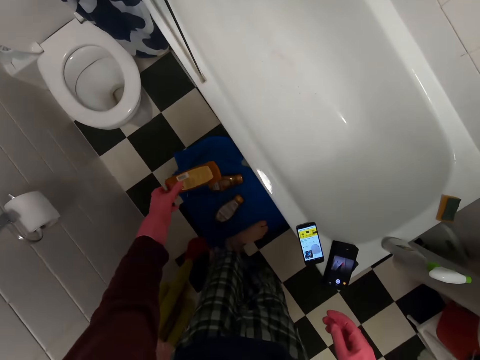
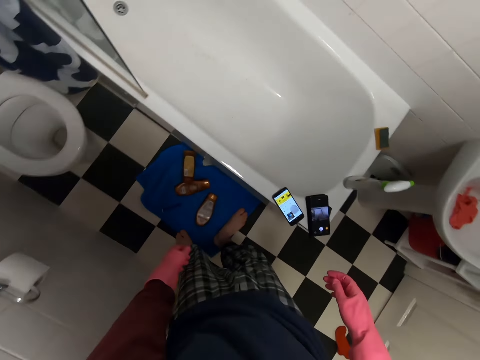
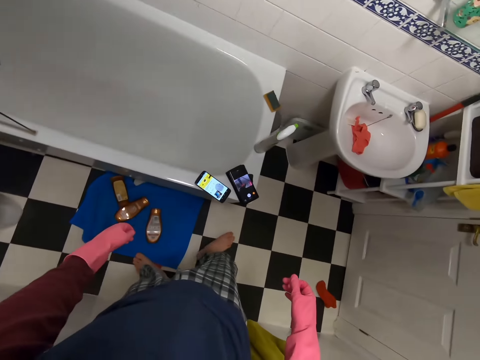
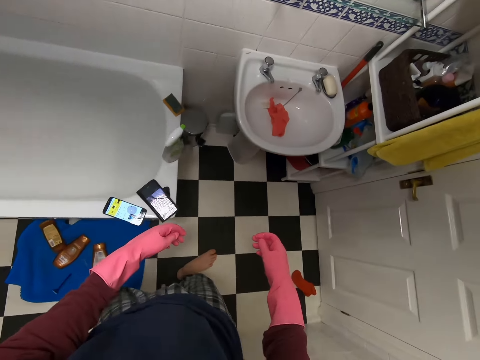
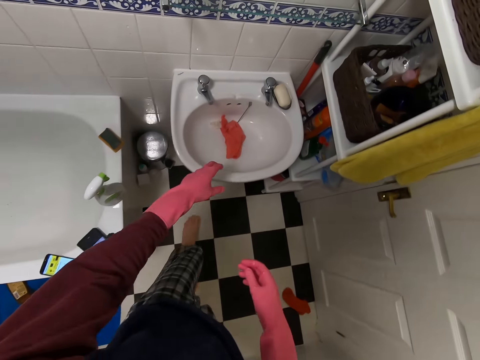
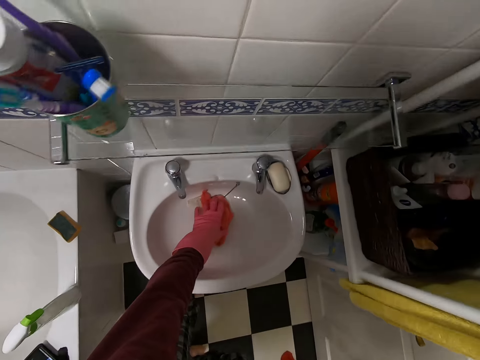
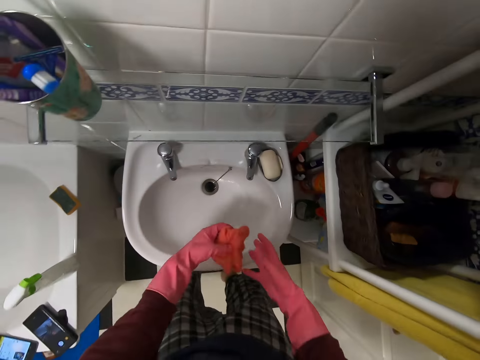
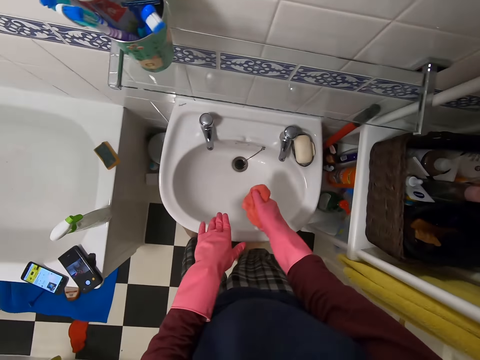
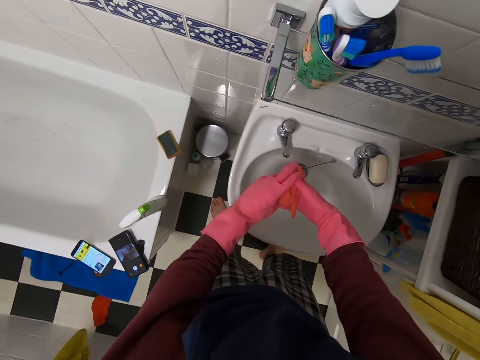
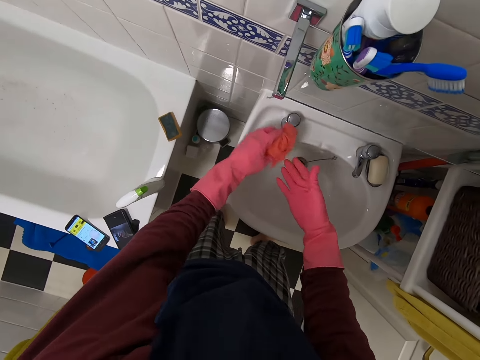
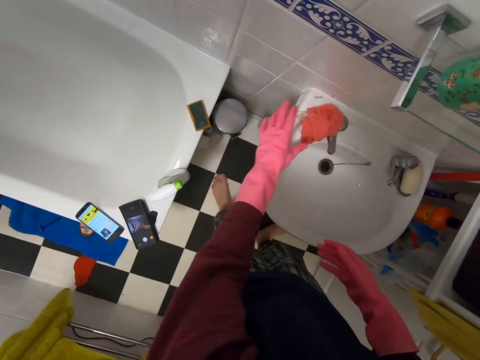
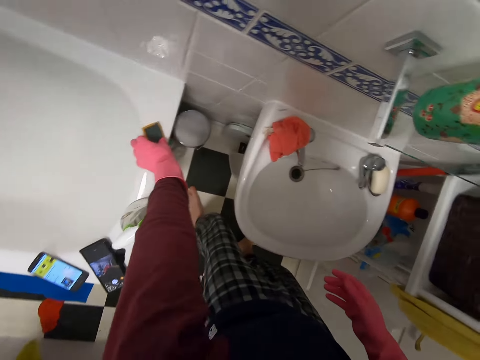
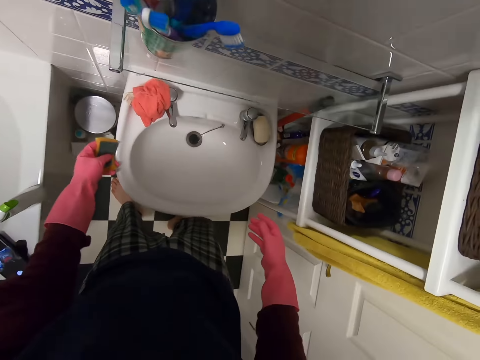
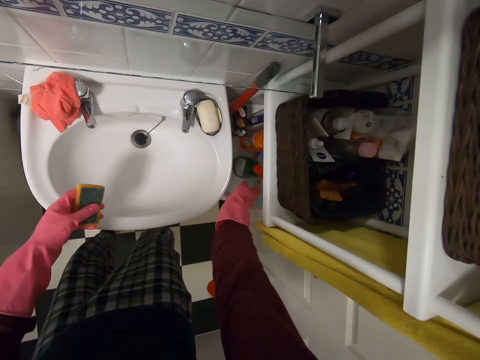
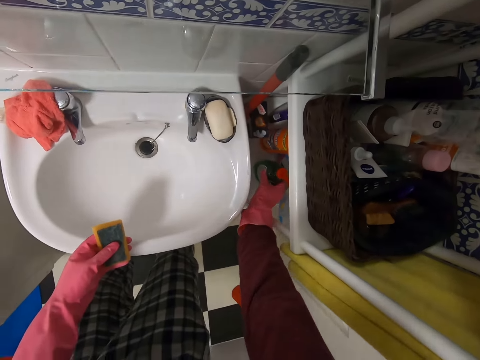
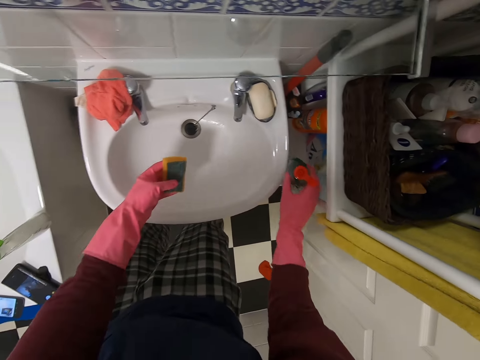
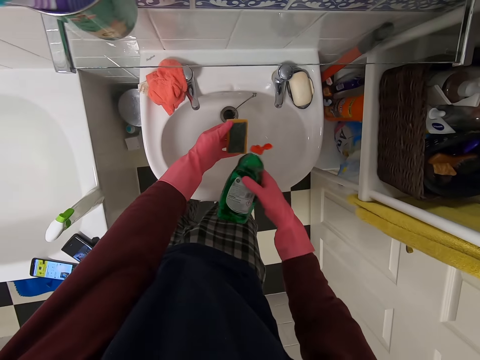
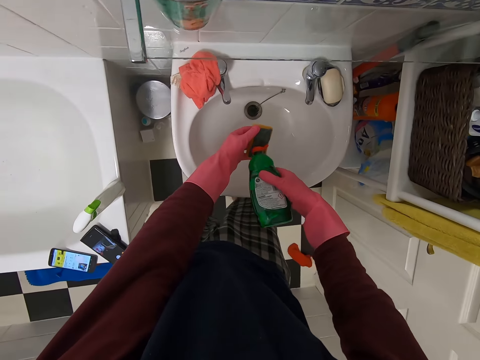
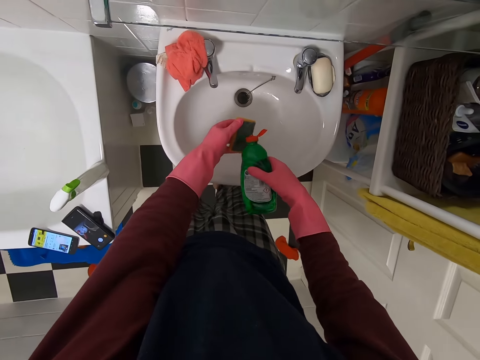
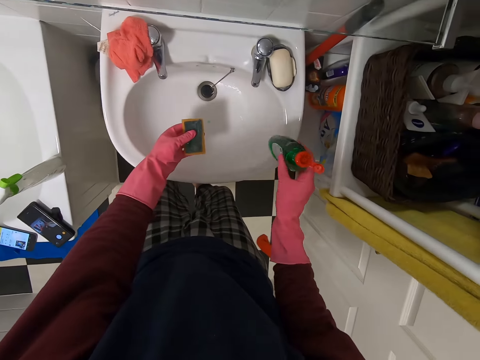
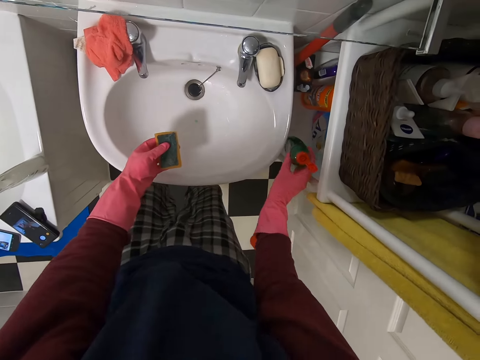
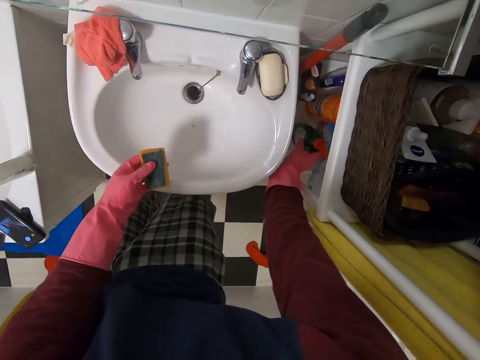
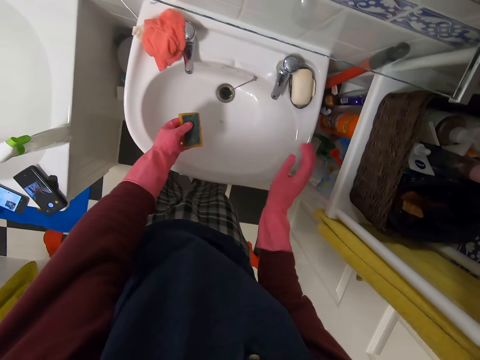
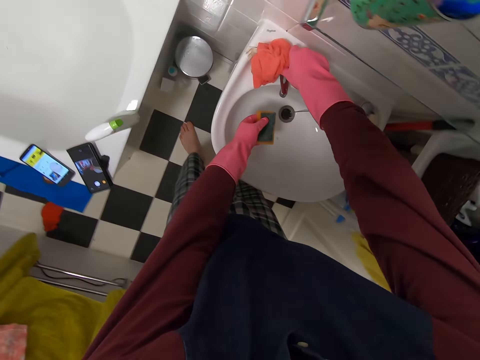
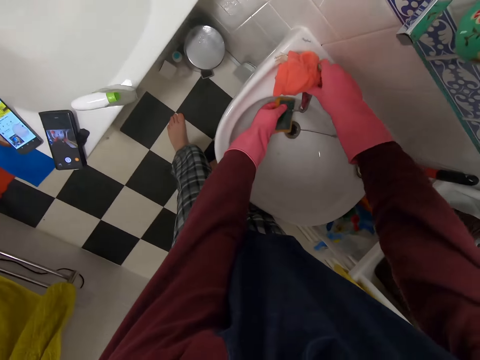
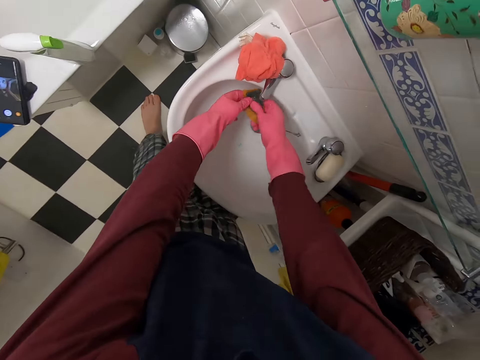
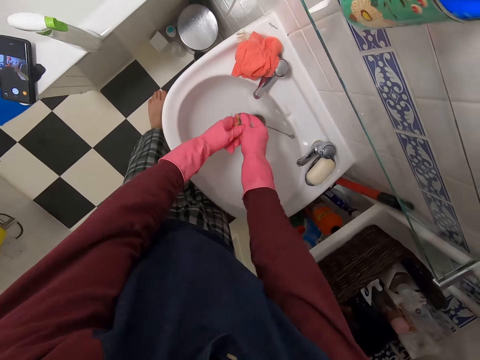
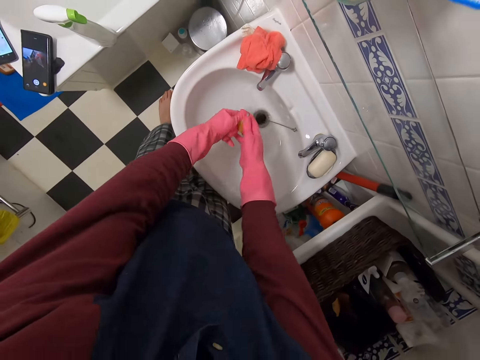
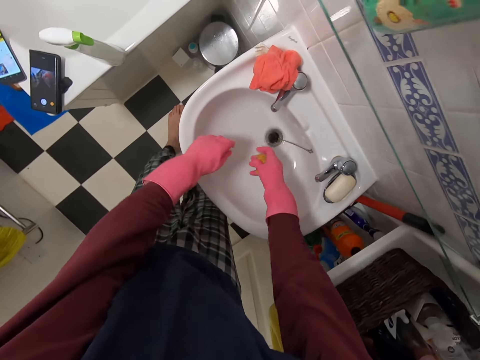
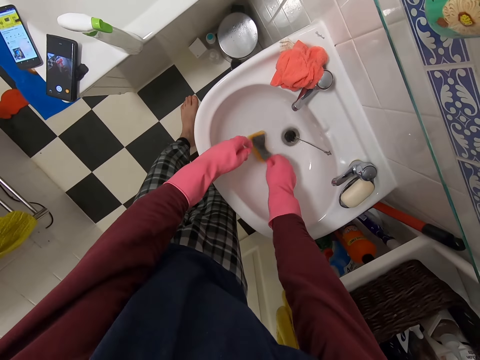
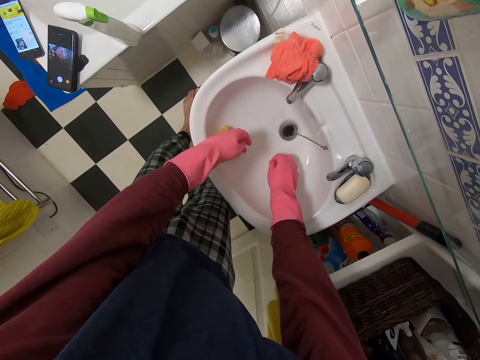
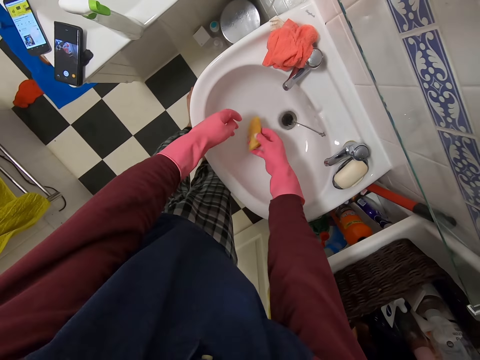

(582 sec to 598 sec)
The camera wearer gets out of the bathtub. They walk around. They throw the body oil down. They pick up a towel. They move the rag. They drop the towel on the sink. They pick up a scrubber. They pick up a detergent. They move the sponge. They pour the detergent on the scrubber. They drop the detergent. They open the tap. They wash the scrubber.

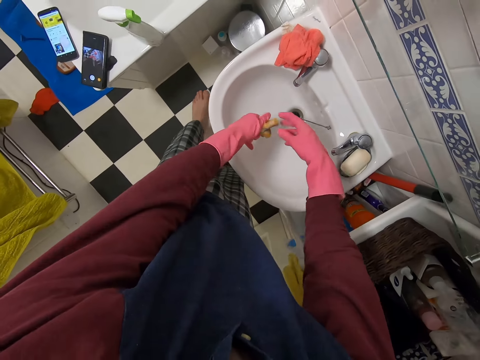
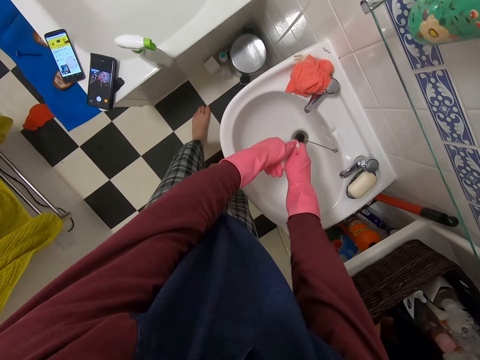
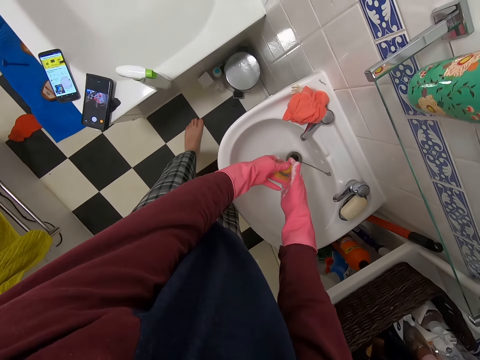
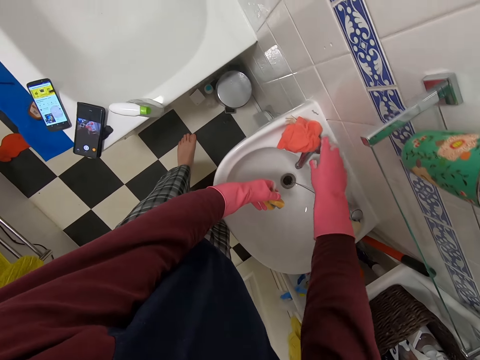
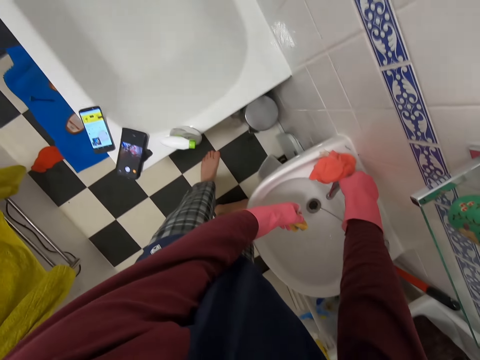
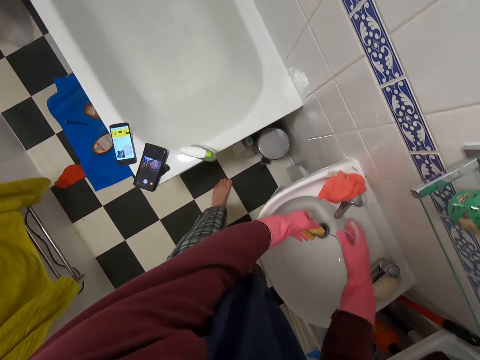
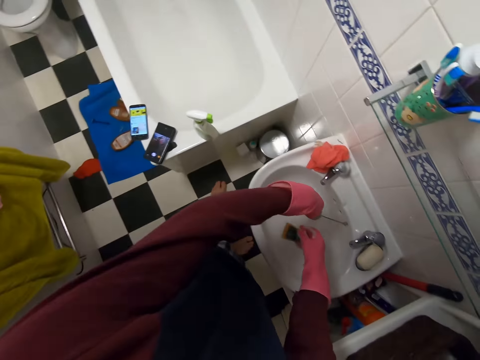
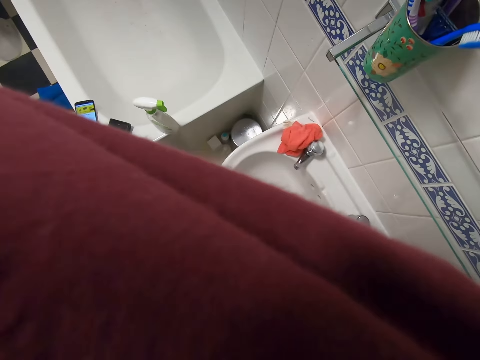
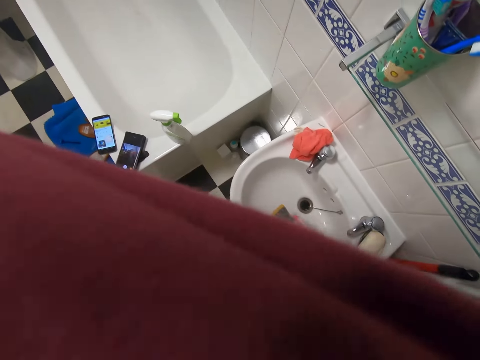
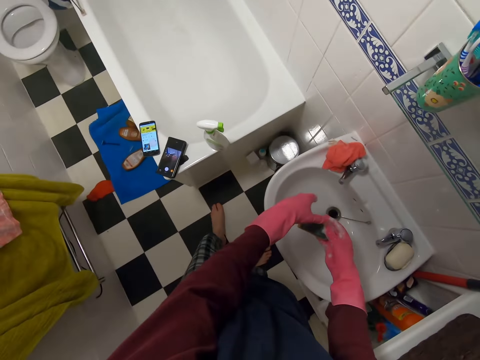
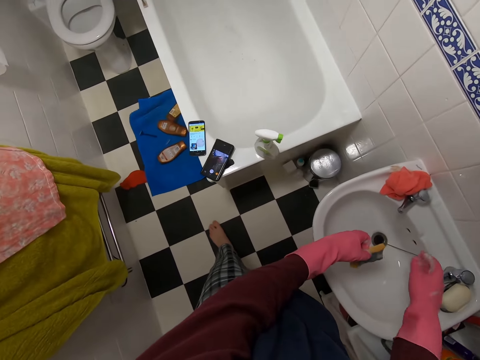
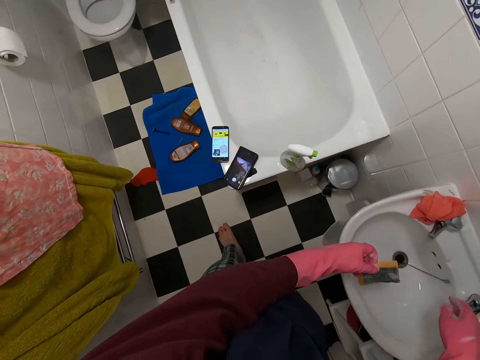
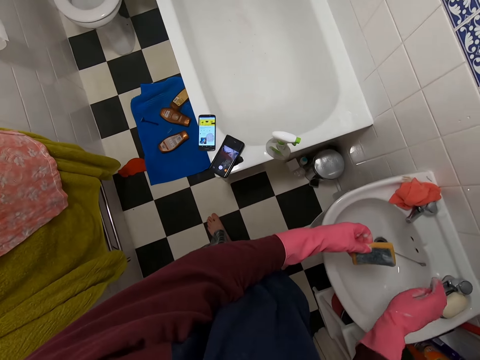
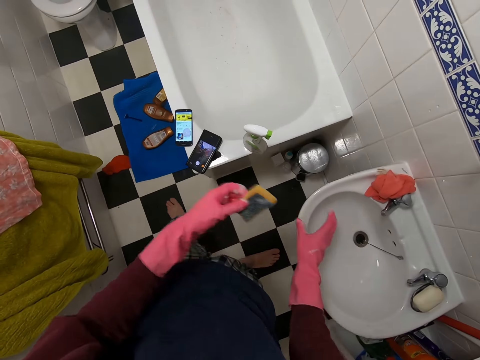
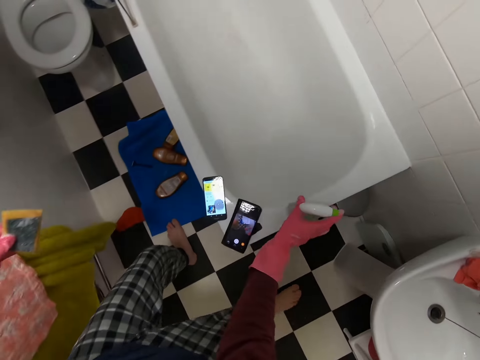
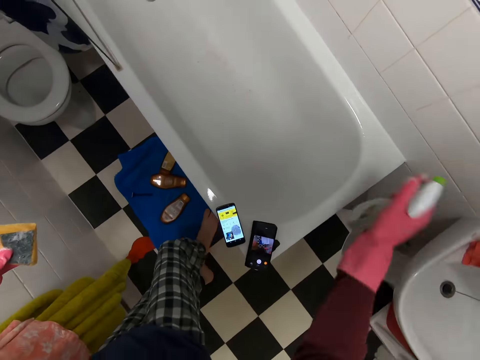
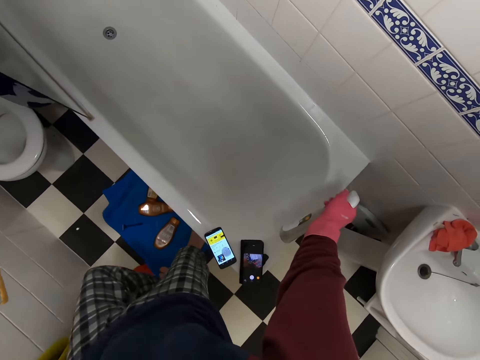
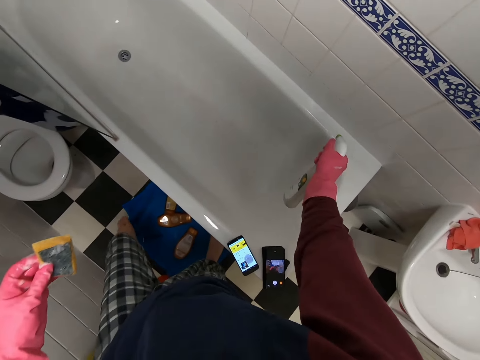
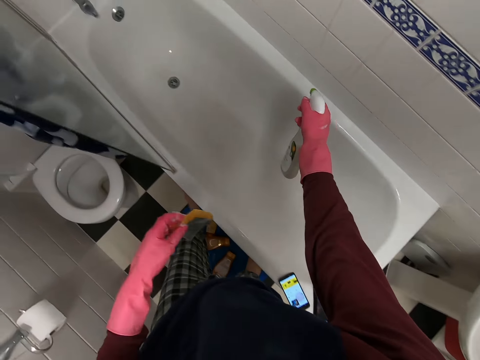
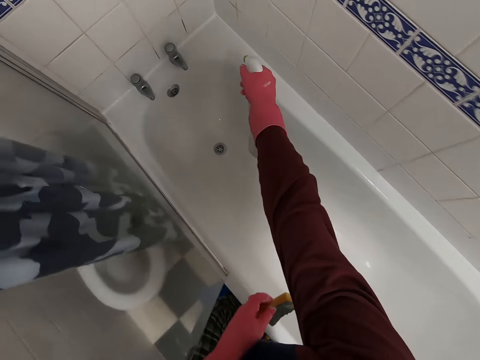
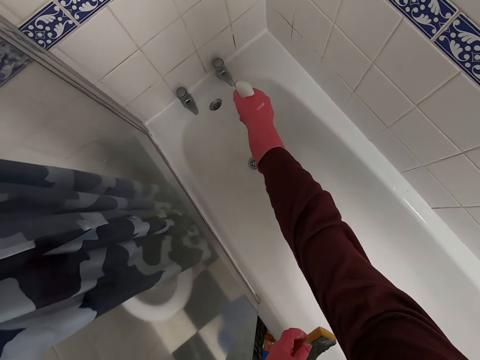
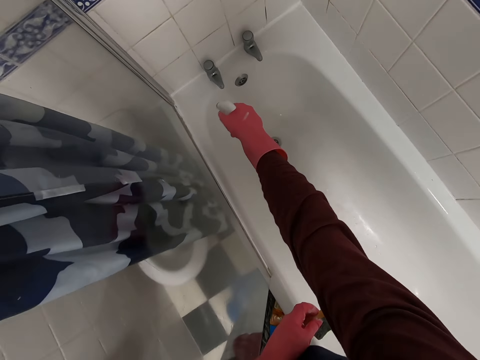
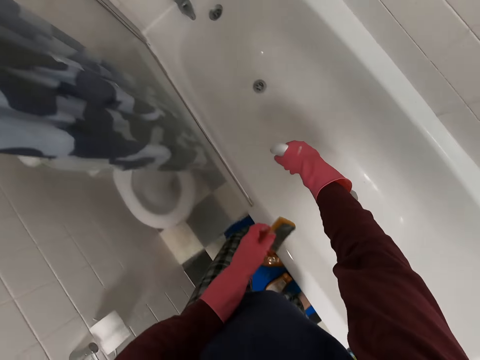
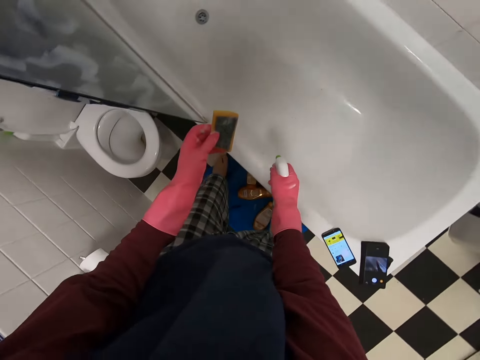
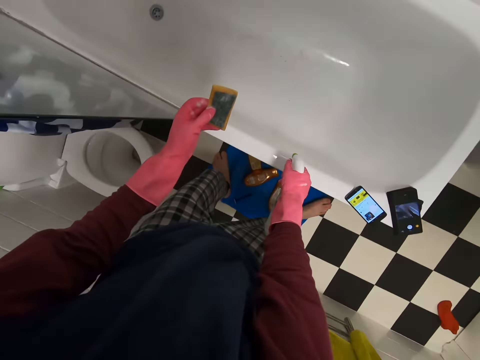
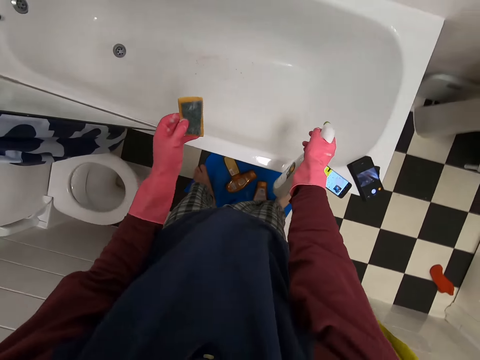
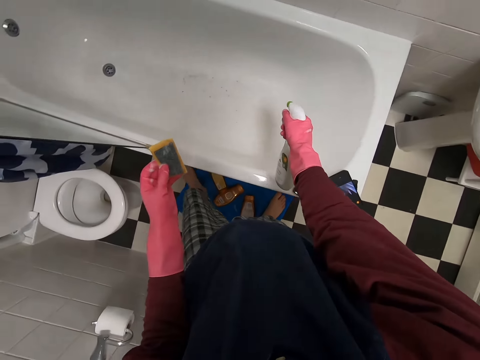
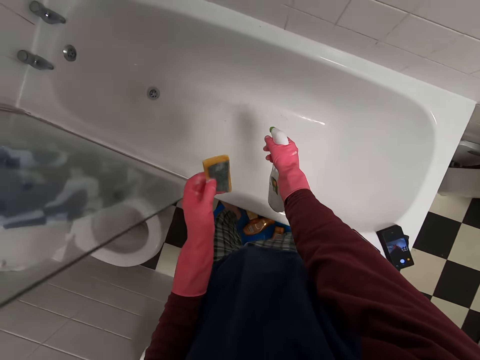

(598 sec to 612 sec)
The camera wearer closes the tap. They wipe the nose. They move the hand. They pick up a bottle. They spray around the bathtub.
